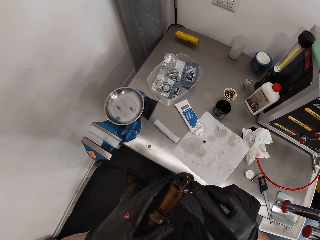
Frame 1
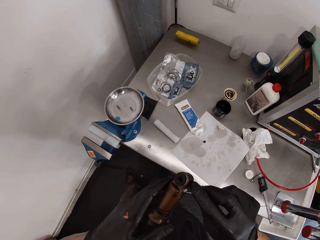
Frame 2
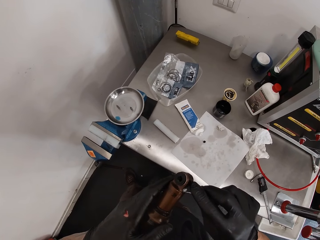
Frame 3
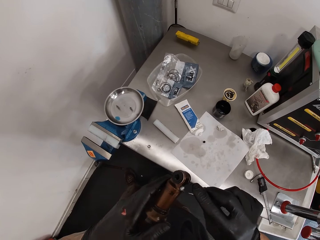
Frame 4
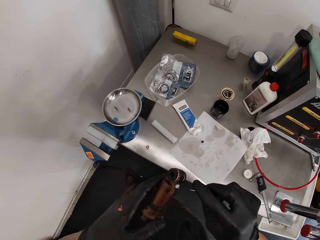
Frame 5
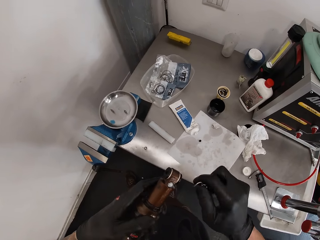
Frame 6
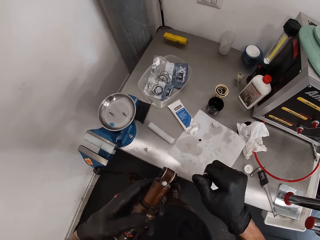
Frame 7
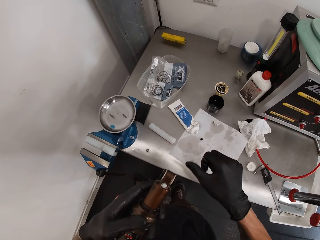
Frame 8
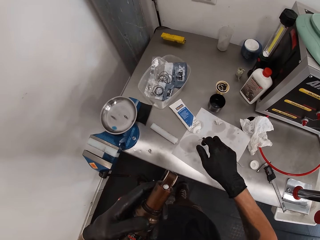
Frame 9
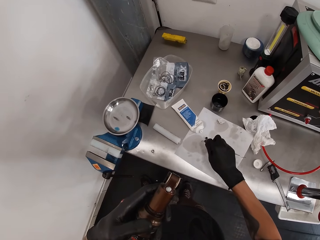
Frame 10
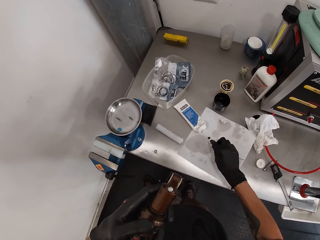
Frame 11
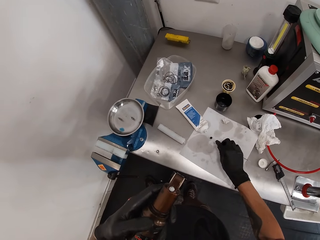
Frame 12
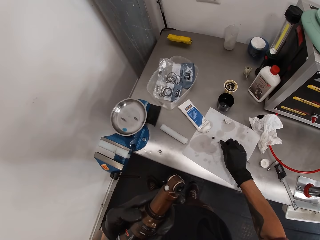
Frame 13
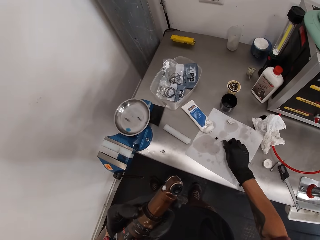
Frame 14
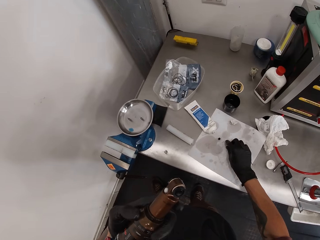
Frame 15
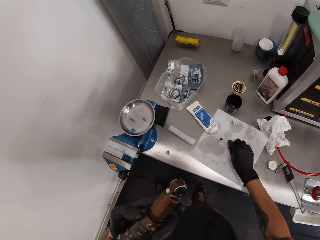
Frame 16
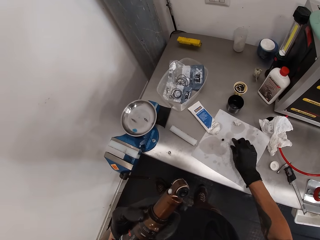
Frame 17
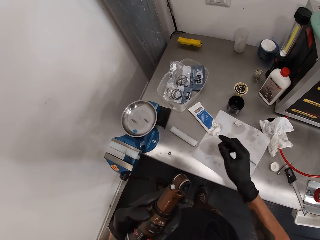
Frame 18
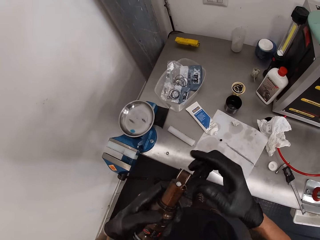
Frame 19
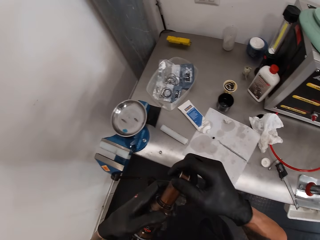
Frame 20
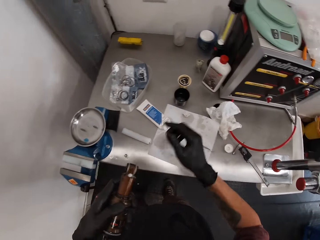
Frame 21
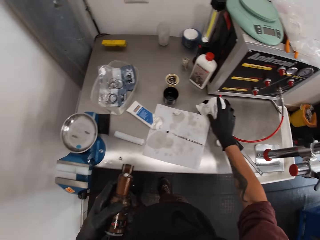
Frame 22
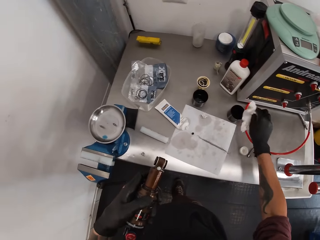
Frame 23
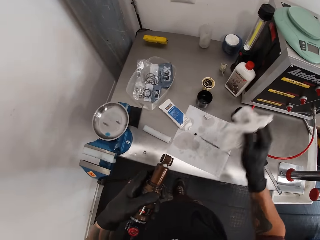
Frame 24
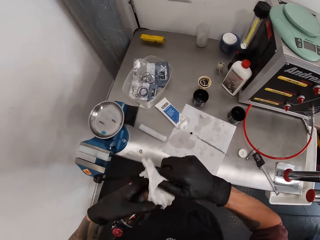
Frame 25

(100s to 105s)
The camera wearer drops the hook and pick in his right hand on the paper on the workshop table. He picks up the tissue paper on the workshop table with his right hand.

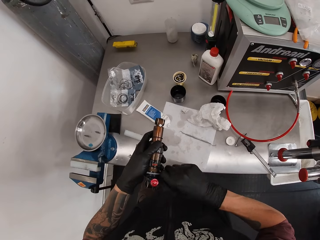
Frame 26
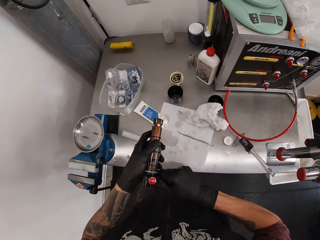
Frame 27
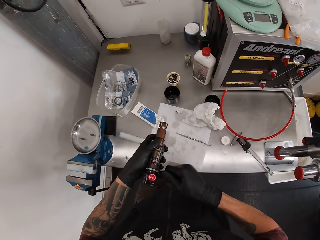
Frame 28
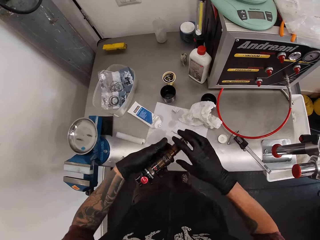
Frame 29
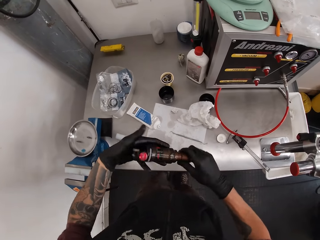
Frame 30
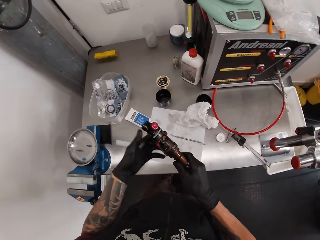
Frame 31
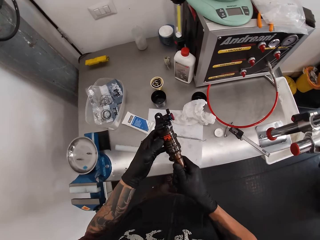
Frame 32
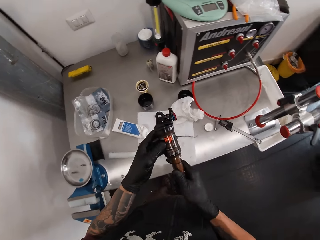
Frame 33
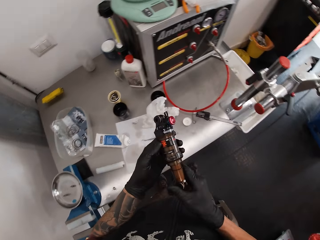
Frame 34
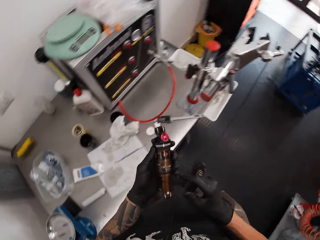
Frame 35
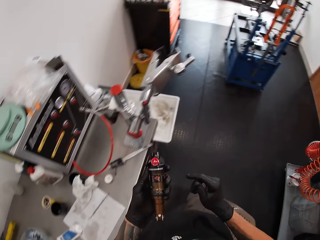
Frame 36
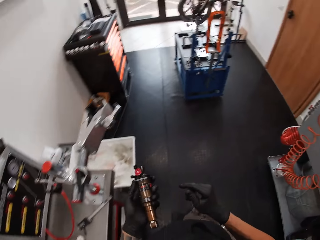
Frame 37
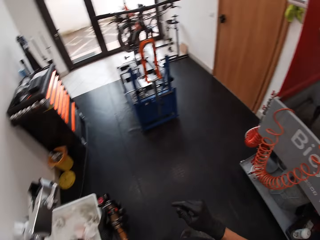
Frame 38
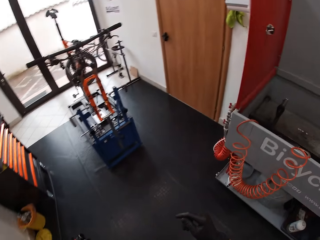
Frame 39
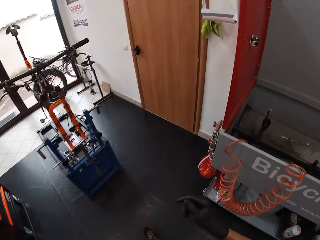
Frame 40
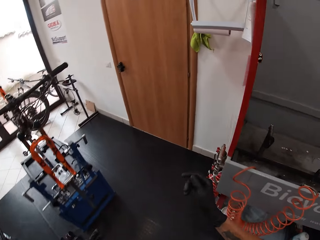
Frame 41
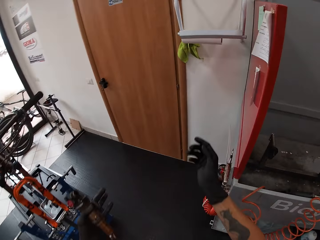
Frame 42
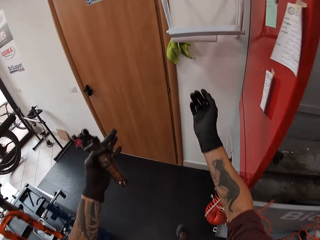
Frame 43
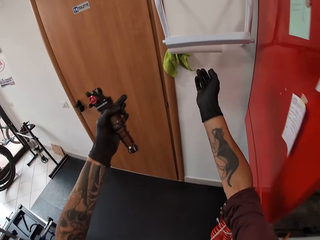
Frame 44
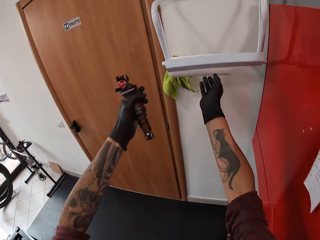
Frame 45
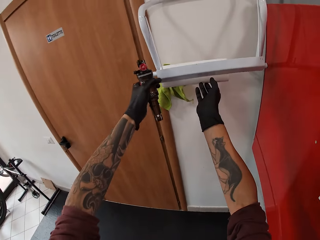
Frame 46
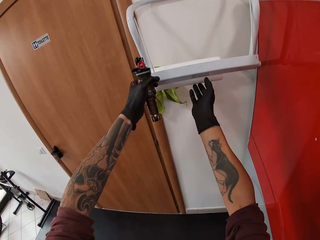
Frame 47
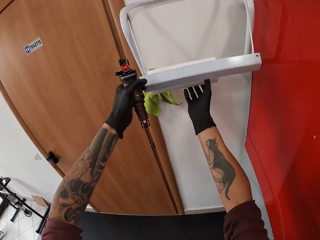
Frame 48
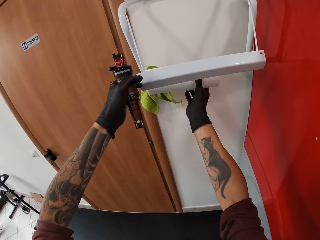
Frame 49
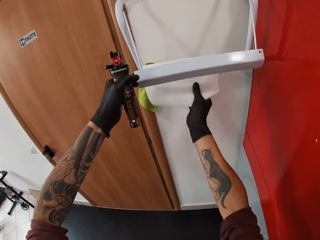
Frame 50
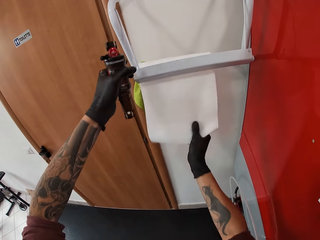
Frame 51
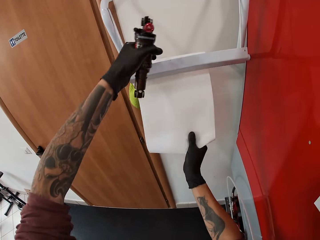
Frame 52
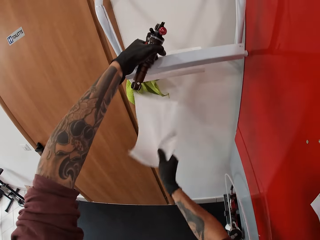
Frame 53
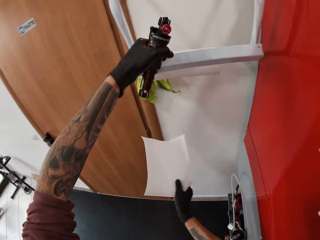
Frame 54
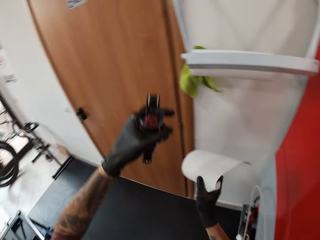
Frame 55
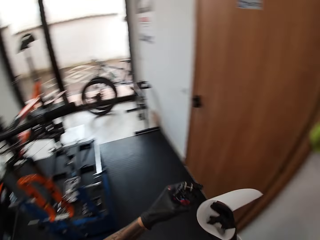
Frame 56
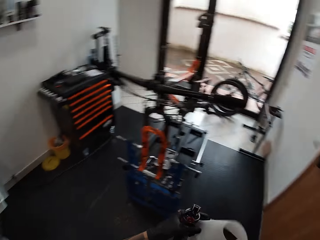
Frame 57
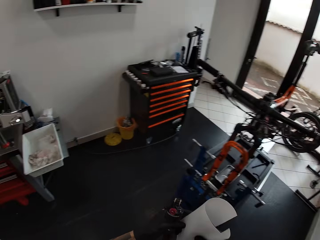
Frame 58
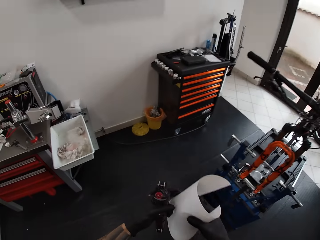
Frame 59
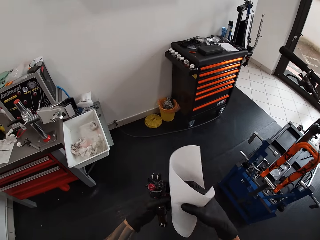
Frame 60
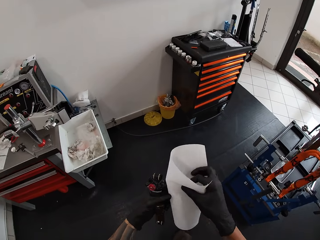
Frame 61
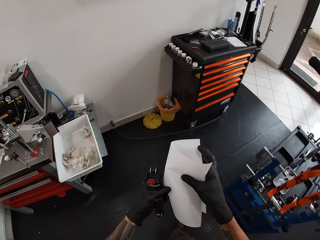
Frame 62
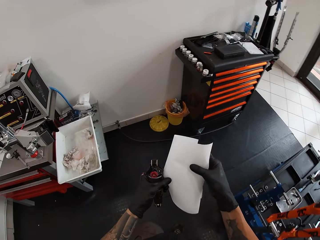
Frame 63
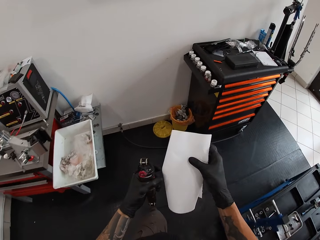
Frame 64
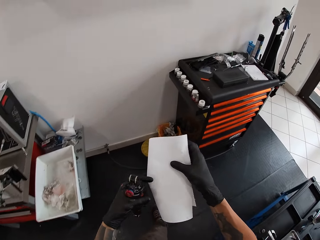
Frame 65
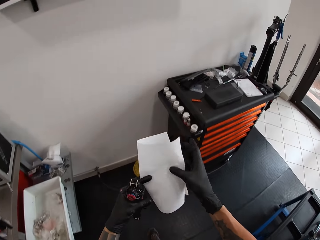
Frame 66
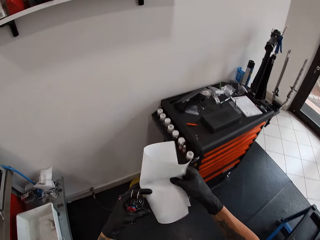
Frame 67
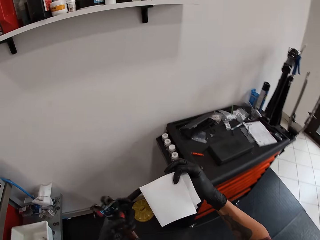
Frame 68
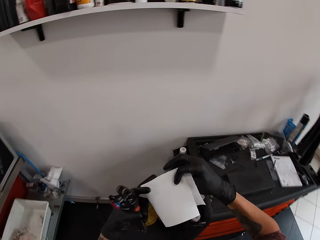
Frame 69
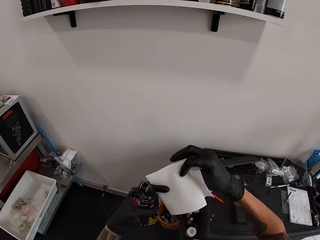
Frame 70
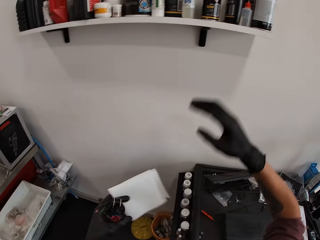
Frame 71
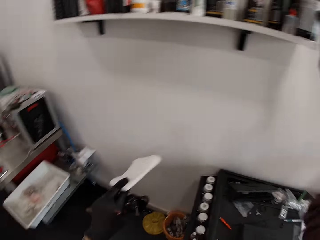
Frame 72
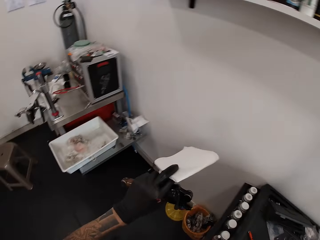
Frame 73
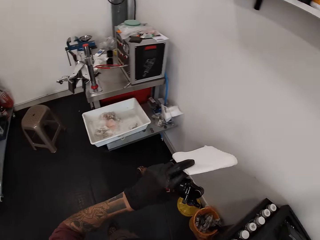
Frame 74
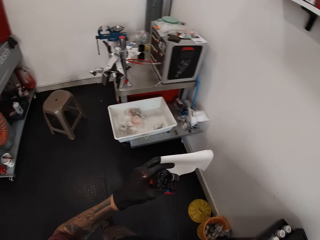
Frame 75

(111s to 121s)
The camera wearer turns the cordless ratchet. He walks a few steps. He cuts the tissue paper from a tissue paper holder with his right hand. He pulls the tissue. He folds the tissue paper with both hands. He folds the folded tissue paper in his left hand. He picks up a can of lubricant from a shelf with his right hand.

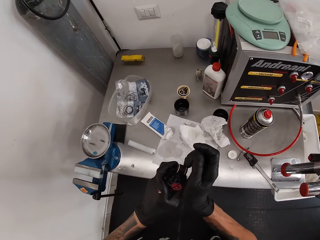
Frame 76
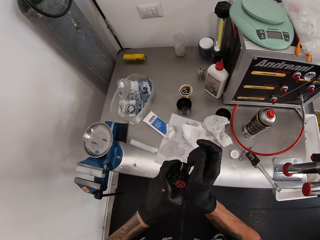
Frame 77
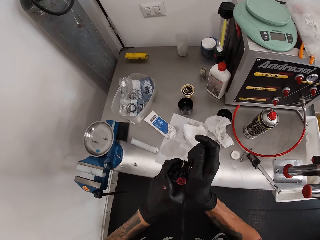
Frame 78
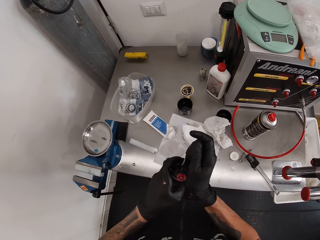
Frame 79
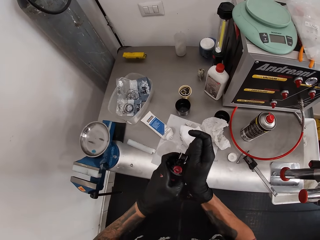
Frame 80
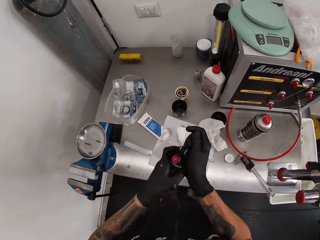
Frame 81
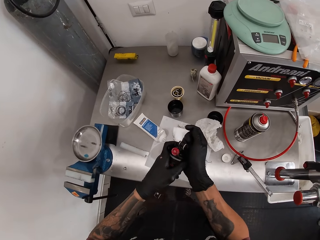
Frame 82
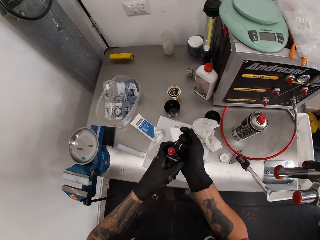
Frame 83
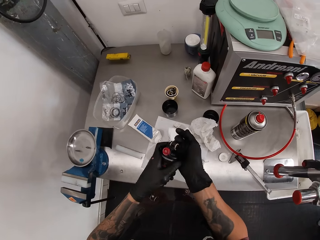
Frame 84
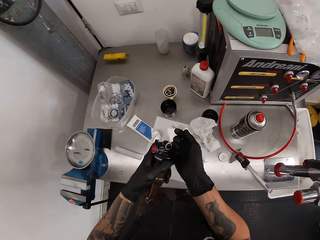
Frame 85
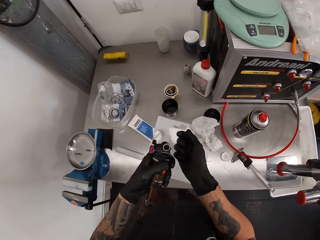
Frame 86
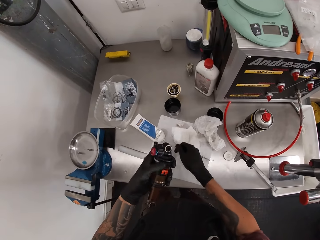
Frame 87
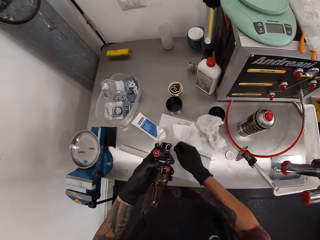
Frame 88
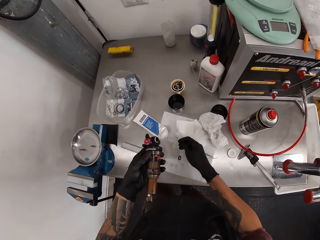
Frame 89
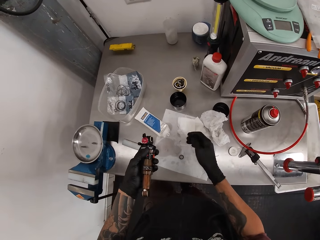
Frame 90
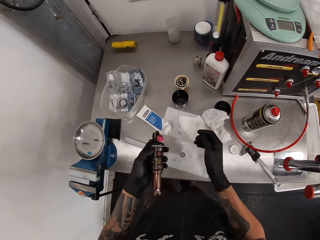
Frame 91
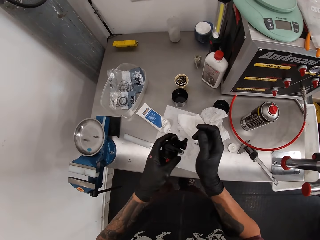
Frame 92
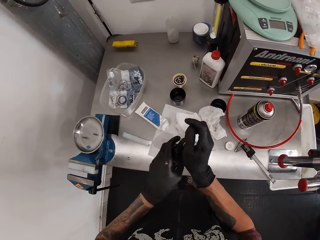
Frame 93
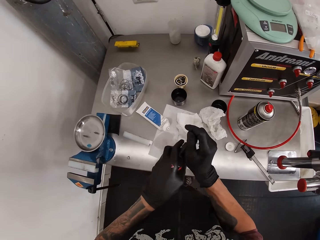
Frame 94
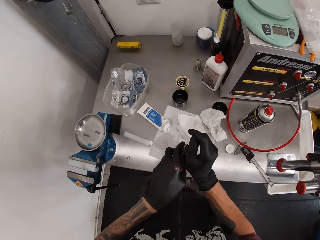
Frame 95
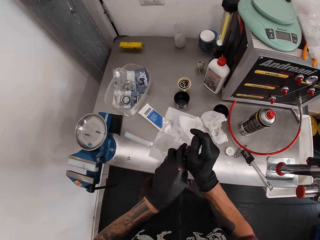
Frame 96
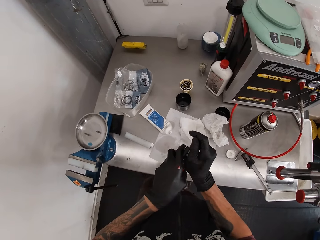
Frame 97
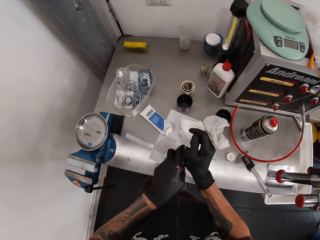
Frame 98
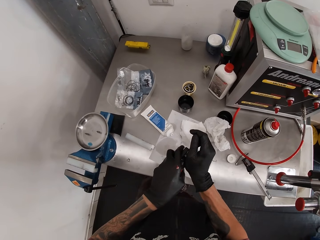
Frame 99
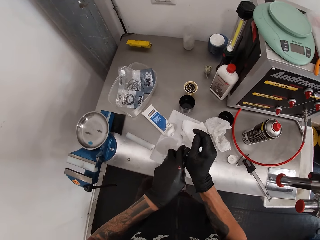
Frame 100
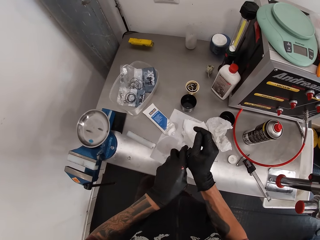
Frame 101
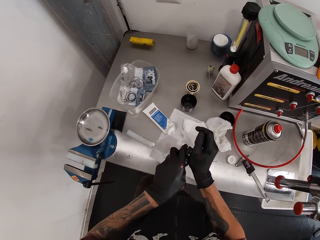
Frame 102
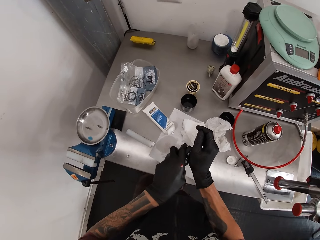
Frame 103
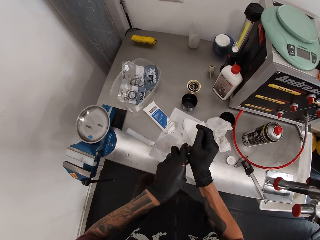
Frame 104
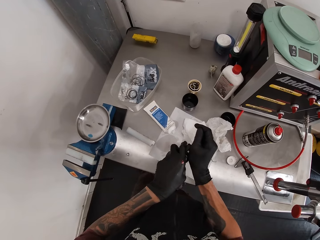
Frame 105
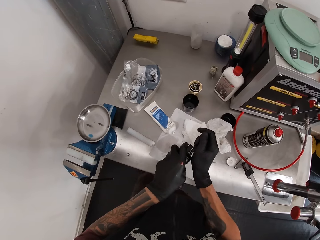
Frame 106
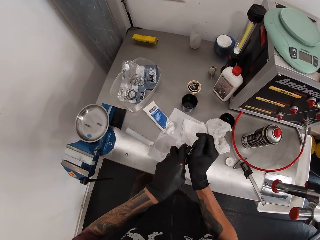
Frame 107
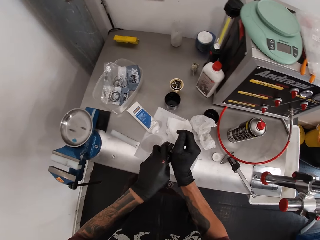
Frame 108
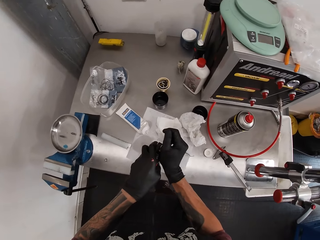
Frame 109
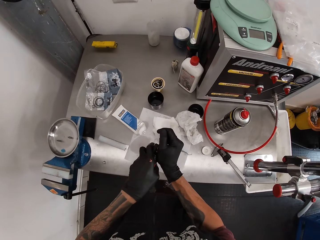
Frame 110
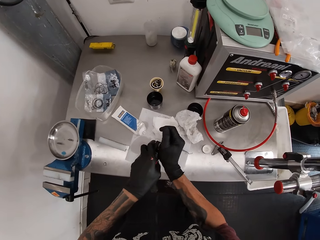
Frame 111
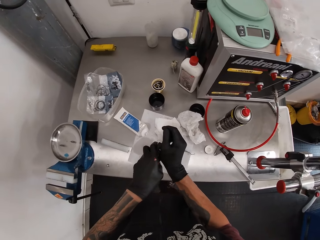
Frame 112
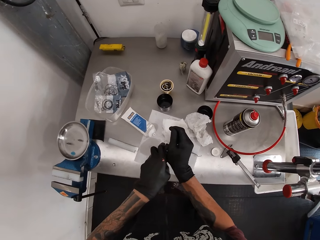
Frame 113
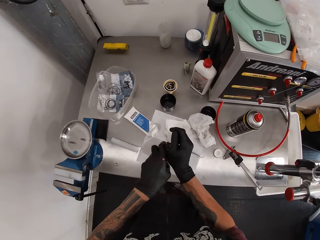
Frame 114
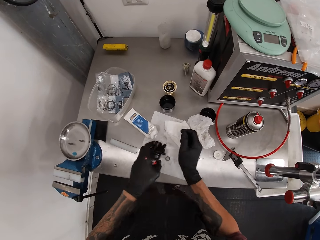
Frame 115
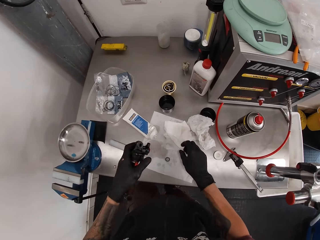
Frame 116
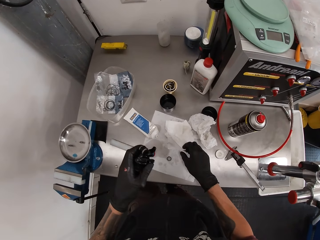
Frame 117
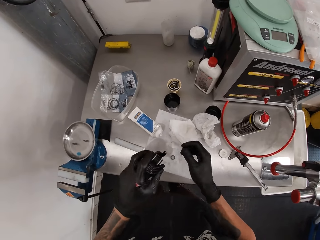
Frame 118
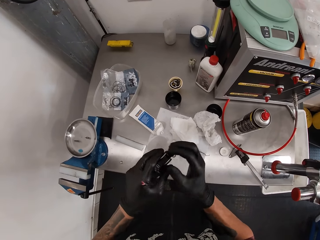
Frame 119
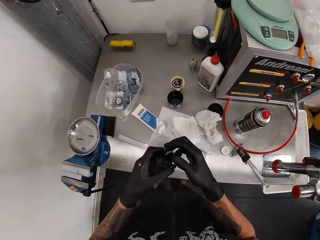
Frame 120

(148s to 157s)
The camera wearer removes a gasket from the fox float in his left hand with his right hand. He drops the gasket in his right hand on the workshop table. He removes the gasket from the fox float in his left hand with his right hand.
